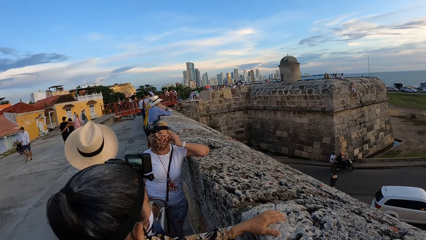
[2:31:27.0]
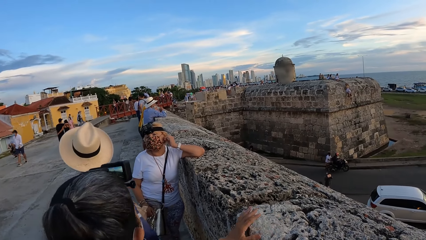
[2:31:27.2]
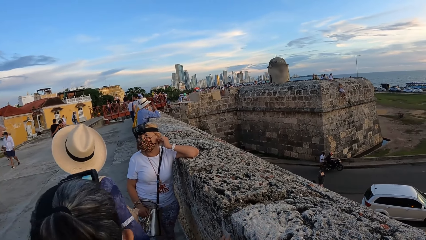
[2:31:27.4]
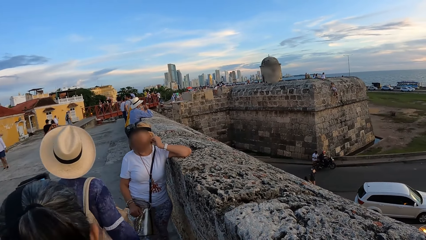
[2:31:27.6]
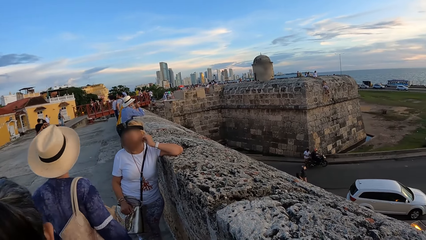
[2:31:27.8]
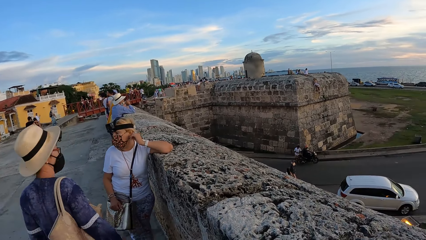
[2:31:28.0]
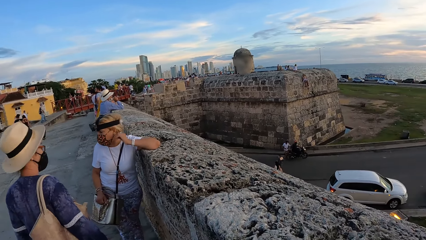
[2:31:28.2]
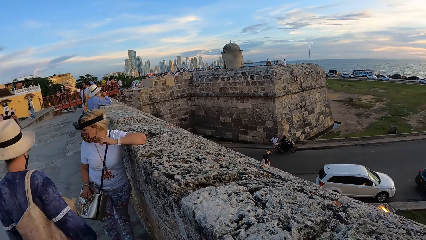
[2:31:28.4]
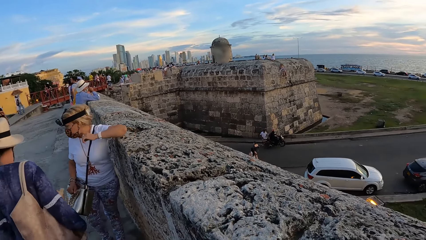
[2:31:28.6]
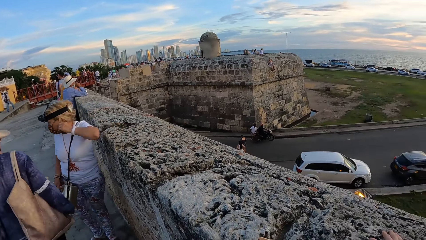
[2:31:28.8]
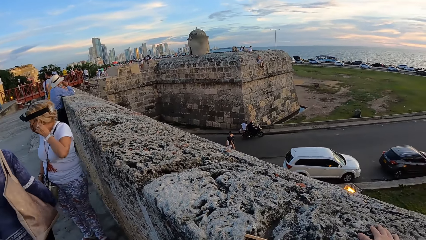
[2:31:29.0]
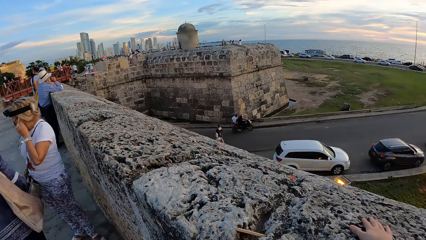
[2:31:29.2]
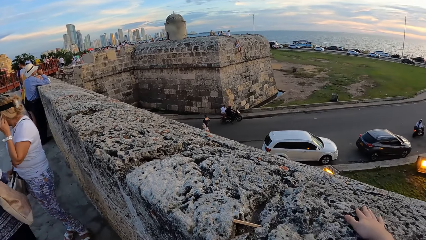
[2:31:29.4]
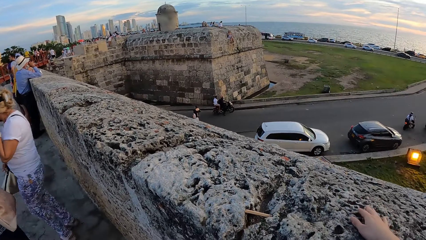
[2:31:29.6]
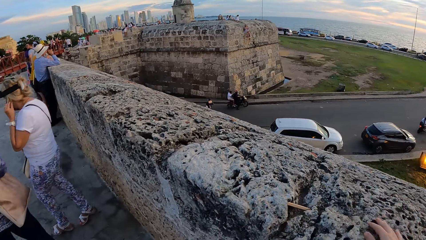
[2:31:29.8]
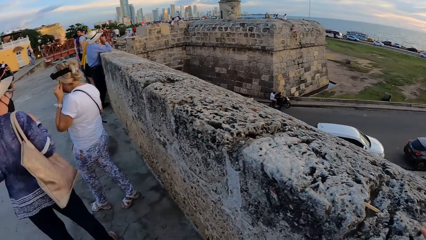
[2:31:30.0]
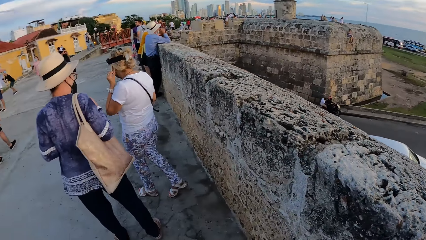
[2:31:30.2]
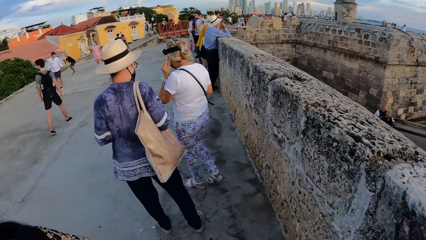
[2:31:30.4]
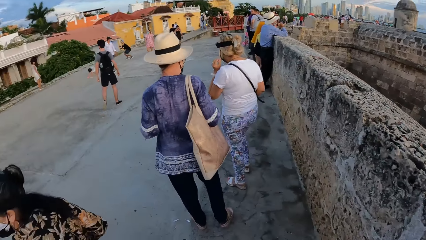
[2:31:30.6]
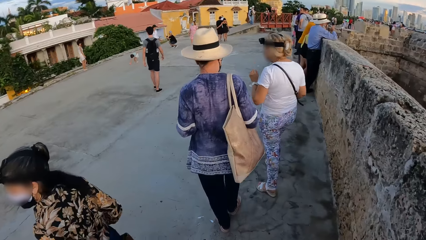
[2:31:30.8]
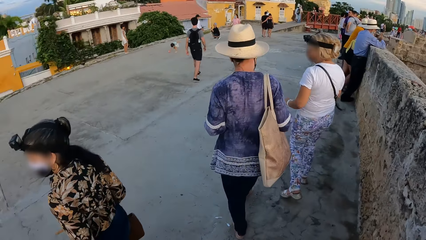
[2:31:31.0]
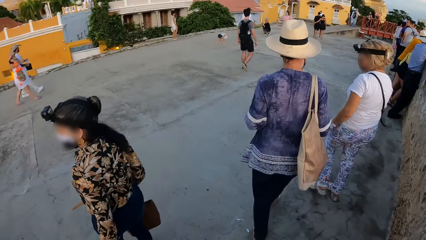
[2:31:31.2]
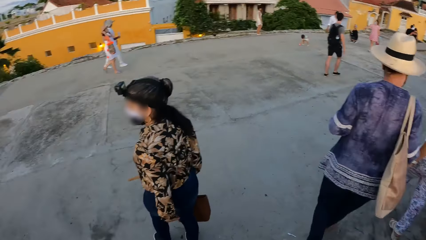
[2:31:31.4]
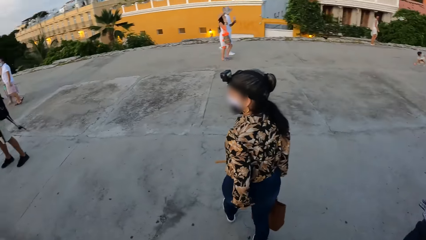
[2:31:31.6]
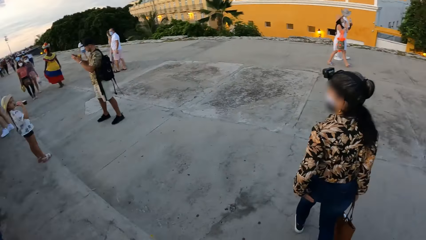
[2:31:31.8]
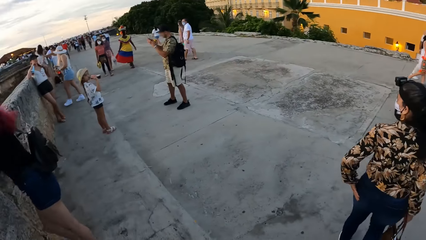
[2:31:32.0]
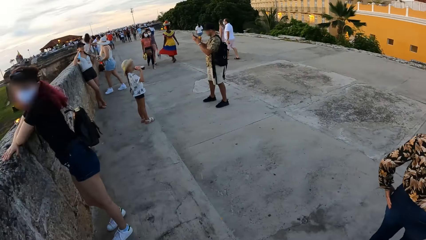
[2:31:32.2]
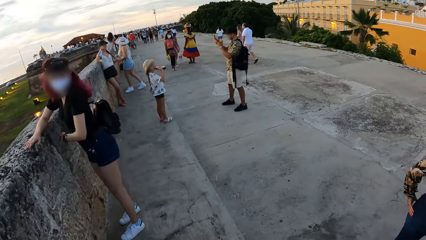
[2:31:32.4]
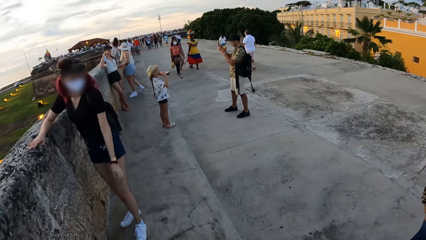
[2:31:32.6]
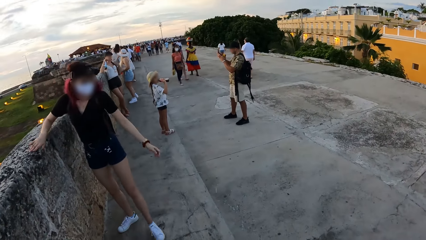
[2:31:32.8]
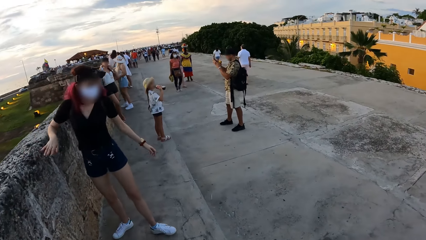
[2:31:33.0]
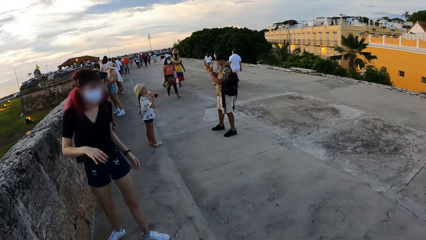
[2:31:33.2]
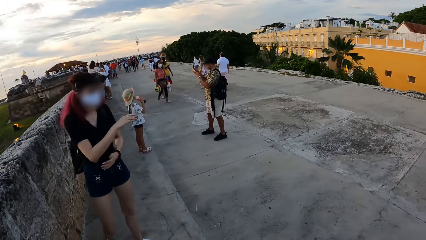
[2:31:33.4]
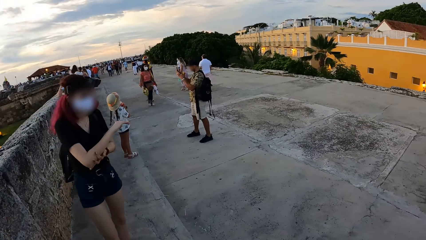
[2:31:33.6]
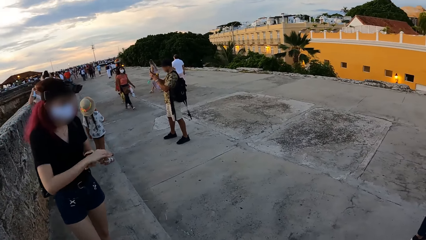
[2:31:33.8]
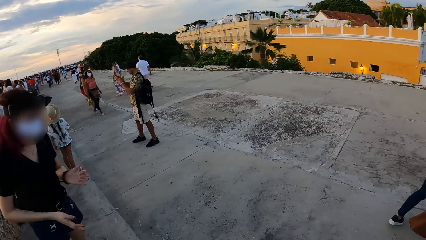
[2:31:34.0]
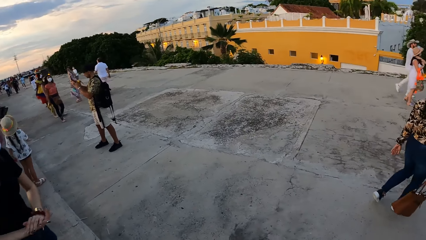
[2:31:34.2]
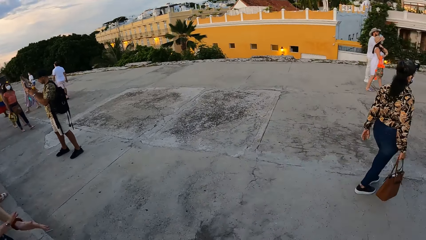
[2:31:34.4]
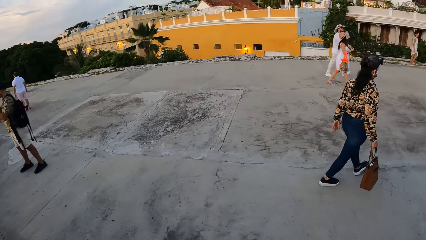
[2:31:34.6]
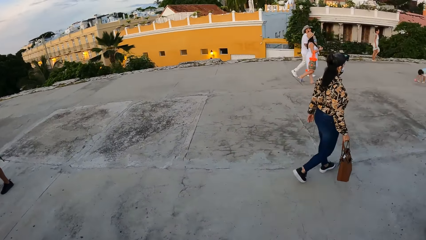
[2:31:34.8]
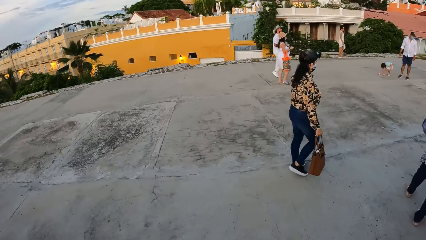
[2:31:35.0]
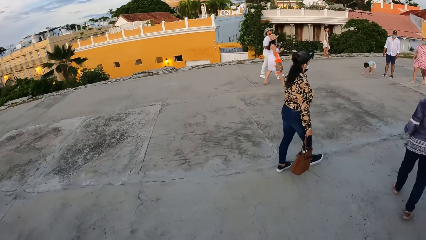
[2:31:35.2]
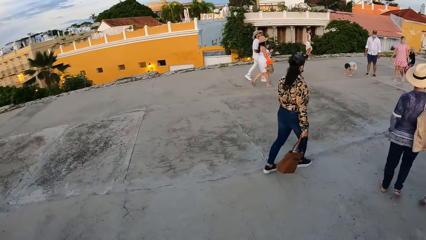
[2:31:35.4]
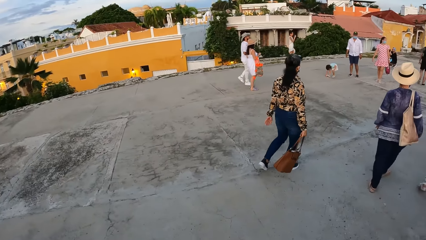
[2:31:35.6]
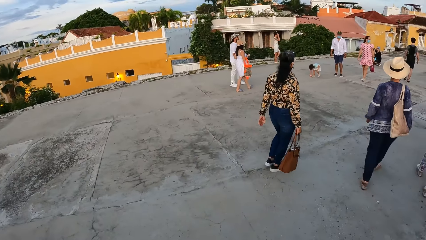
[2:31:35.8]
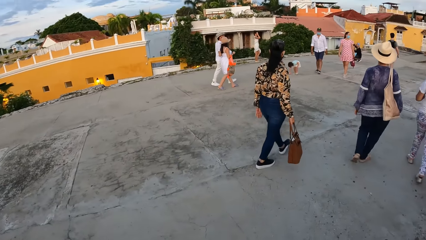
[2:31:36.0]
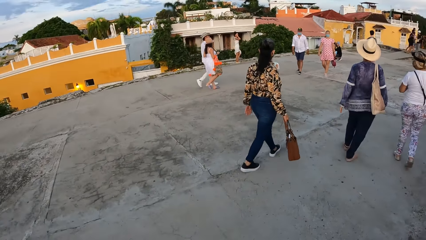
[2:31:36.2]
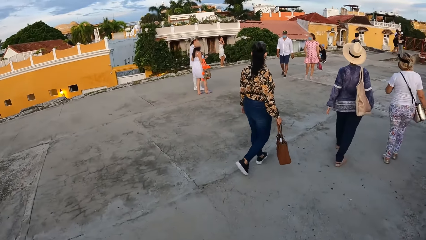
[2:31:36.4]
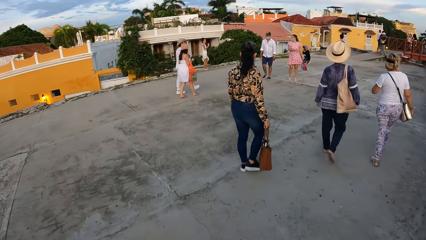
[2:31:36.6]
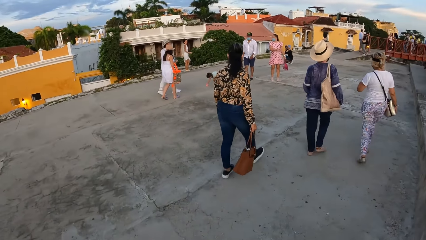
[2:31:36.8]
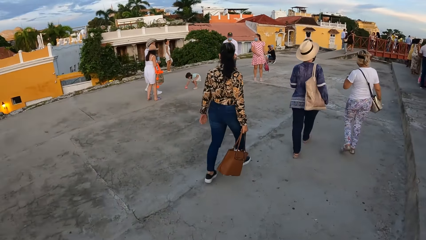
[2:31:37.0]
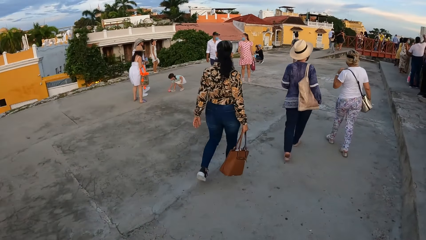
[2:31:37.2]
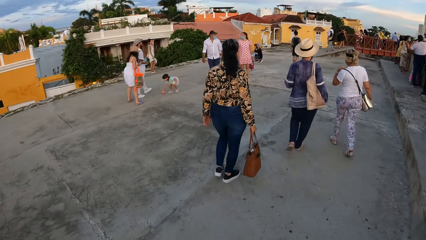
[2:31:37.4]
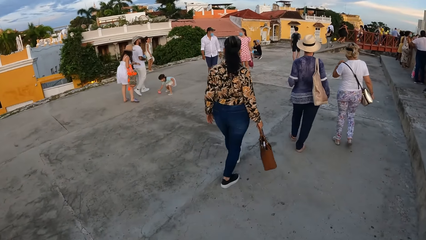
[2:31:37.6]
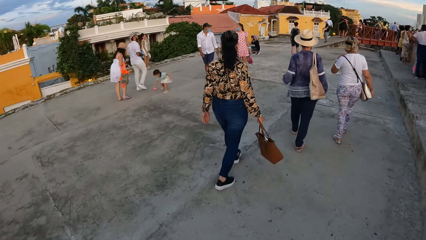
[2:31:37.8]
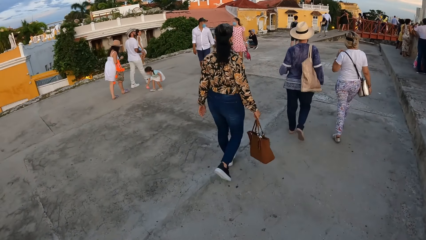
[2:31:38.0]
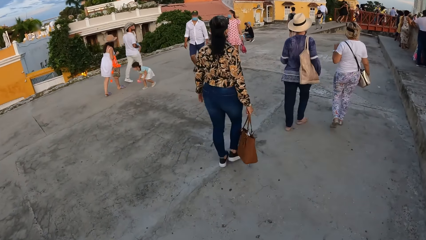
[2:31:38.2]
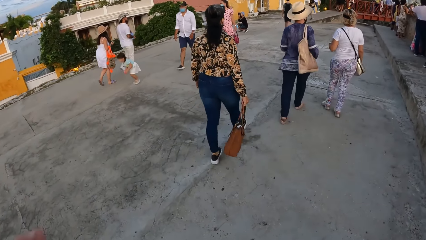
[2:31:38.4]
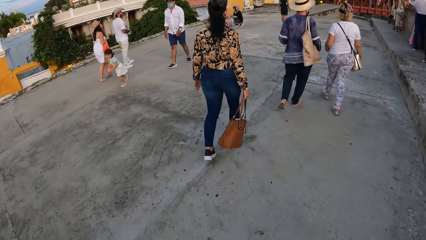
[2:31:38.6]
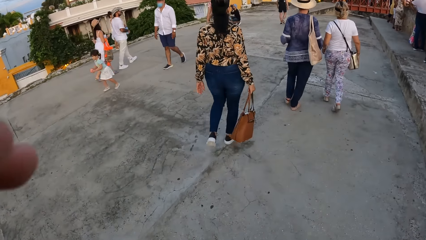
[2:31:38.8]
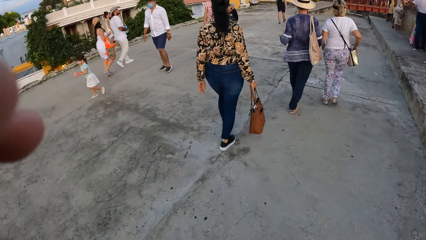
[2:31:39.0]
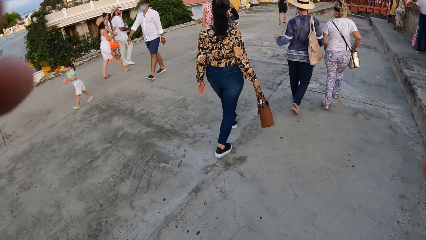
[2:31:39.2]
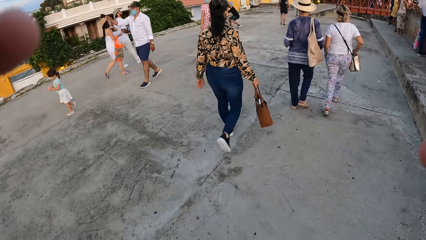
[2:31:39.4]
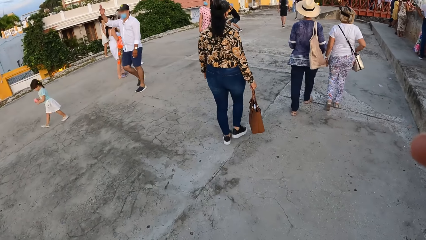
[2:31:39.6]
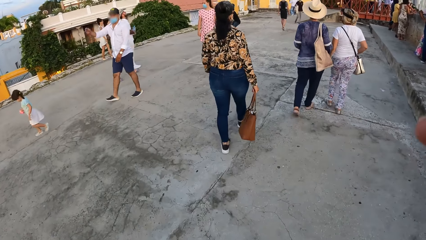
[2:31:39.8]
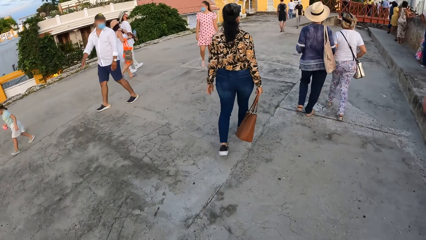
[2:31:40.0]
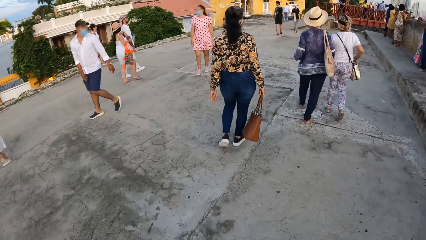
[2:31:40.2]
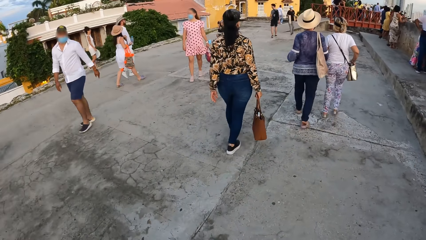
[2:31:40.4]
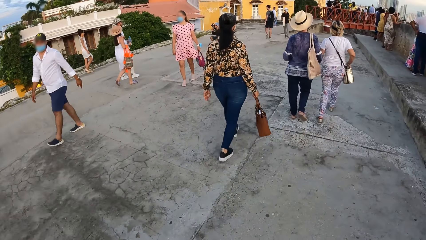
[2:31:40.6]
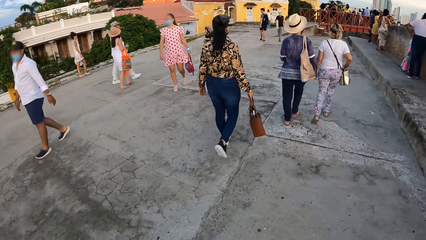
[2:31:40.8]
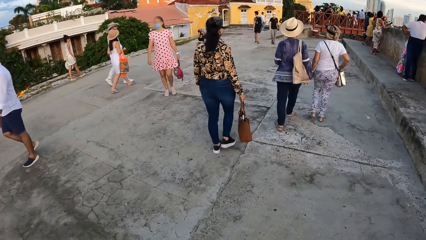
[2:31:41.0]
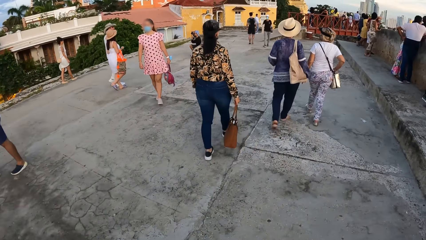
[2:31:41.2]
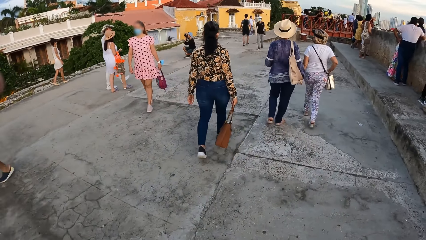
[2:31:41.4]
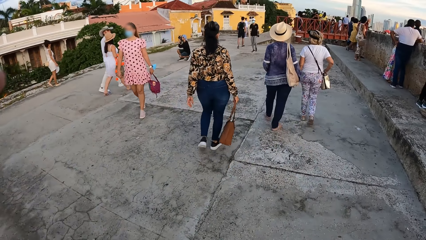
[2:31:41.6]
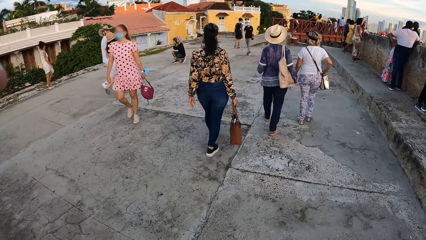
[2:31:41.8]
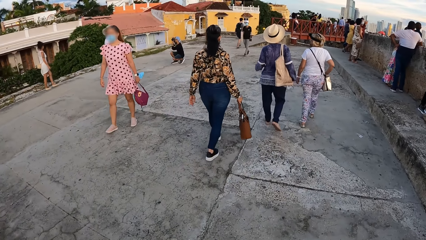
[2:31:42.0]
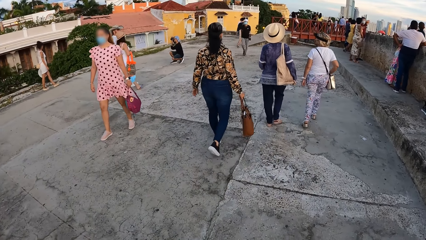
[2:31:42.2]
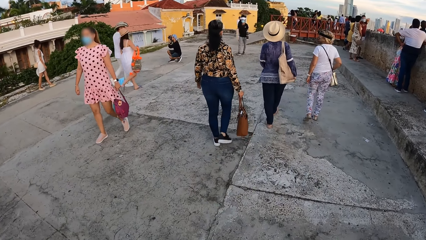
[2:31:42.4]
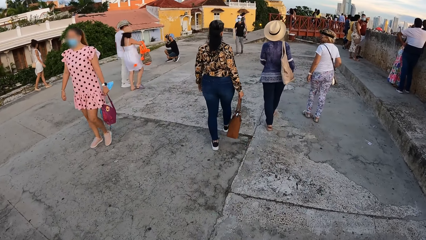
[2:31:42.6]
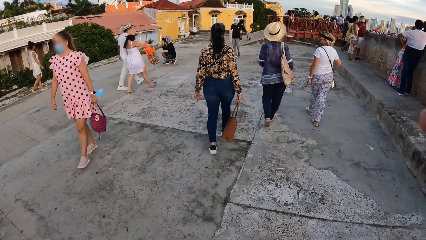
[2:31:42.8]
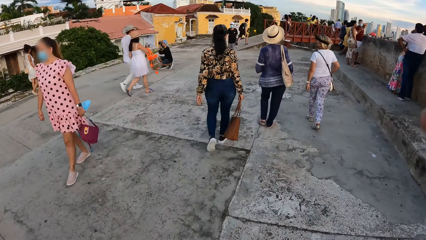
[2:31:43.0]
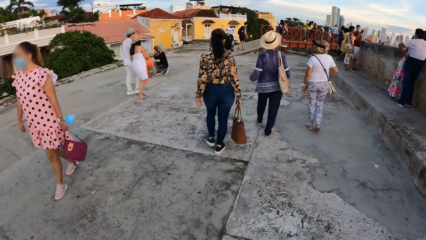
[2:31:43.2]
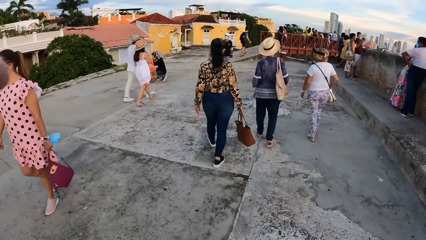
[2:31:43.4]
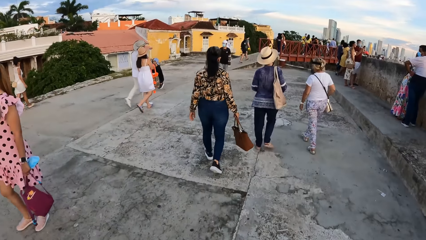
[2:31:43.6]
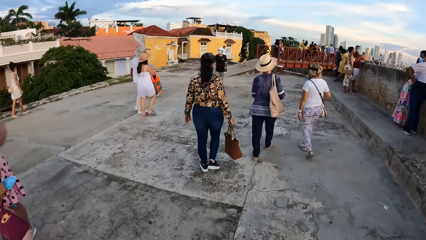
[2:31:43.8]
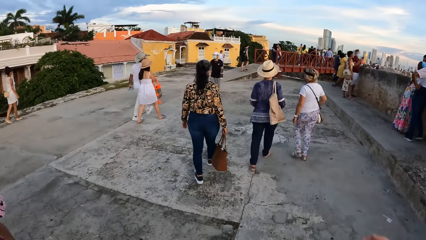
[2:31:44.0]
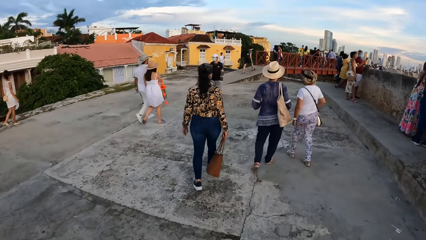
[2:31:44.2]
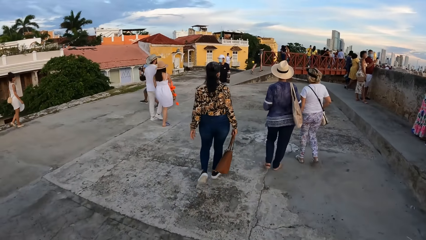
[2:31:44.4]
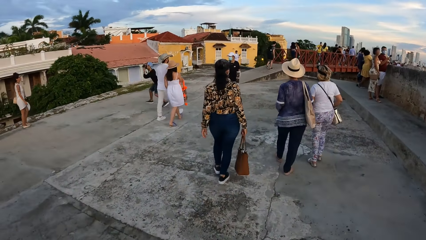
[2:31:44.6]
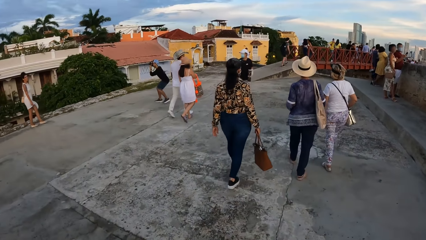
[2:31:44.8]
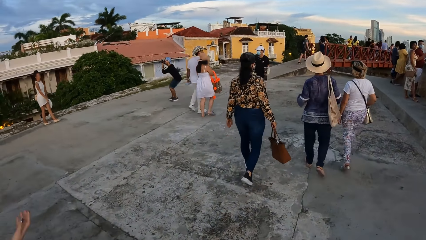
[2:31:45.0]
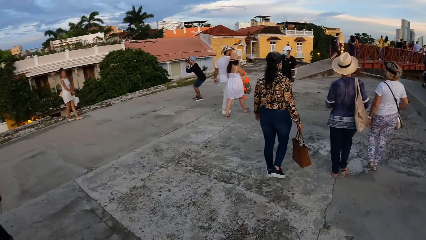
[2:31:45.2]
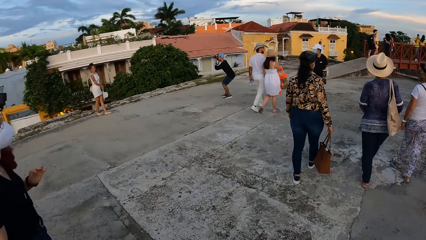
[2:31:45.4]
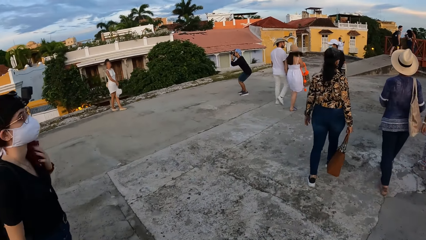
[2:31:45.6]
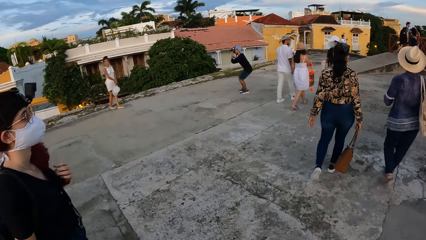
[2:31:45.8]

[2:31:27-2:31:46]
The camera wearer looks around. She walks with the three women. She interacts with another woman. The woman wipes her right hand with her left hand. The woman dusts her palms together. The camera wearer walks around. She lifts a hand and walks around. She adjusts a camera on her head with both hands.
